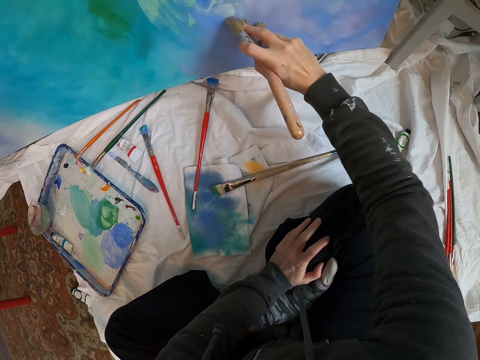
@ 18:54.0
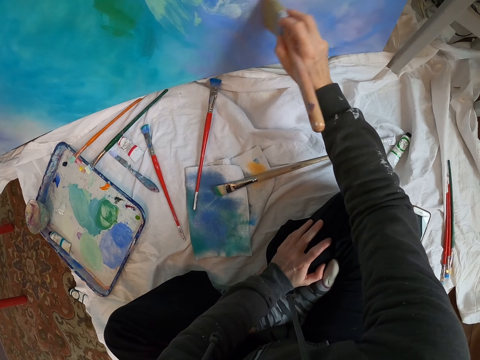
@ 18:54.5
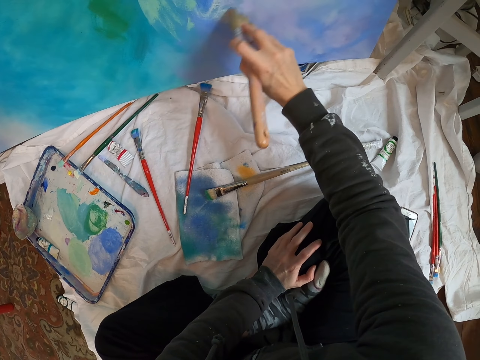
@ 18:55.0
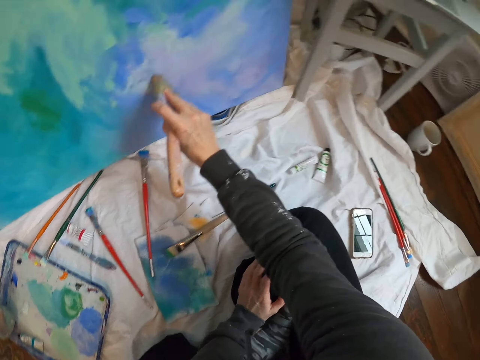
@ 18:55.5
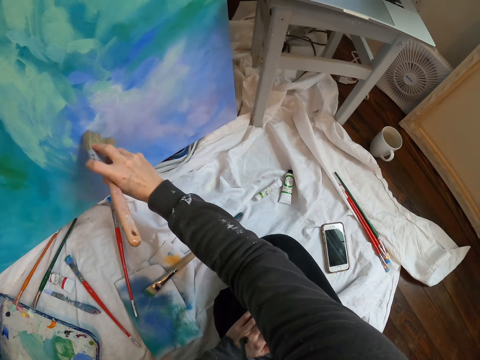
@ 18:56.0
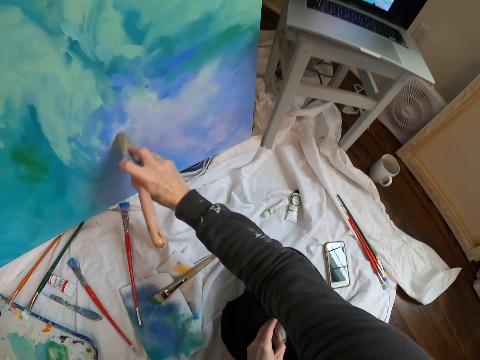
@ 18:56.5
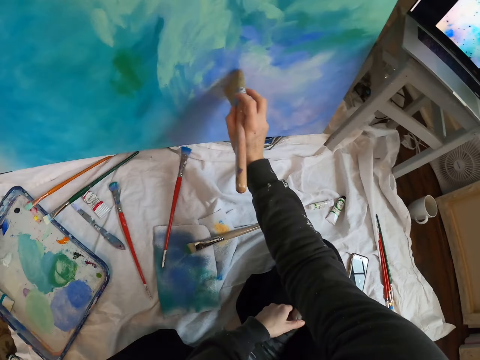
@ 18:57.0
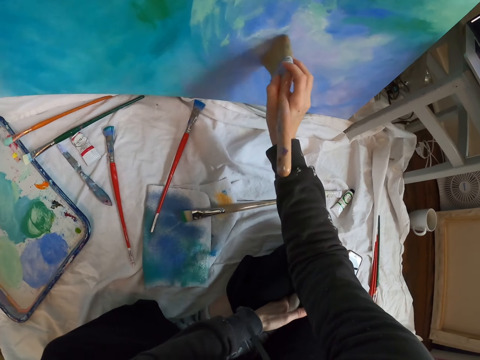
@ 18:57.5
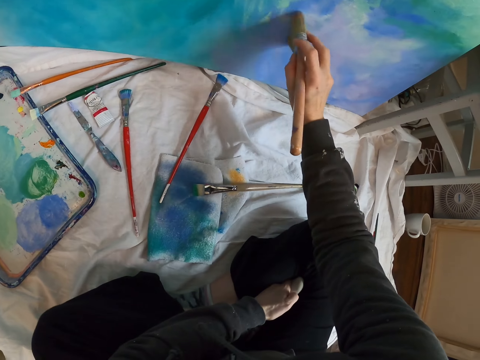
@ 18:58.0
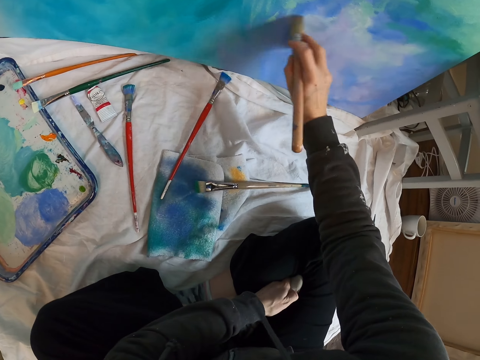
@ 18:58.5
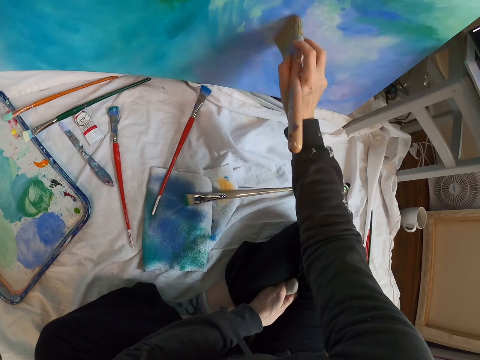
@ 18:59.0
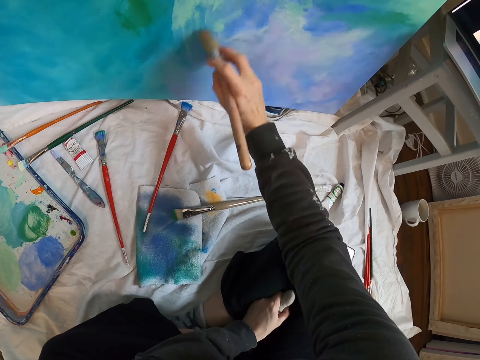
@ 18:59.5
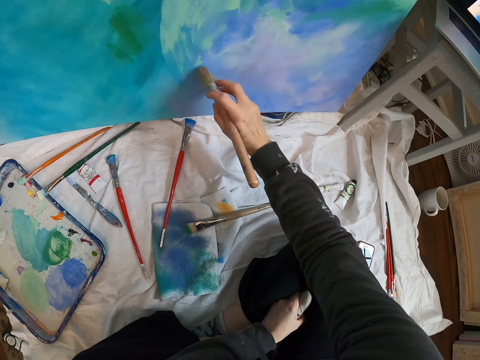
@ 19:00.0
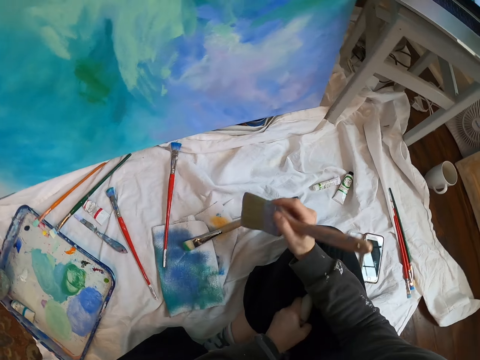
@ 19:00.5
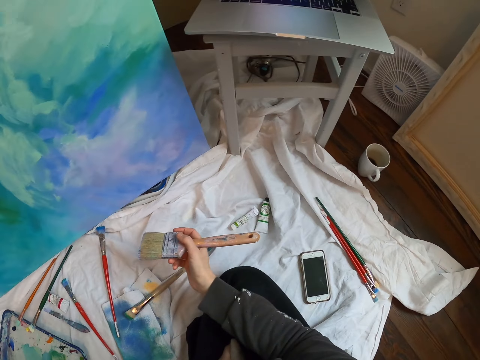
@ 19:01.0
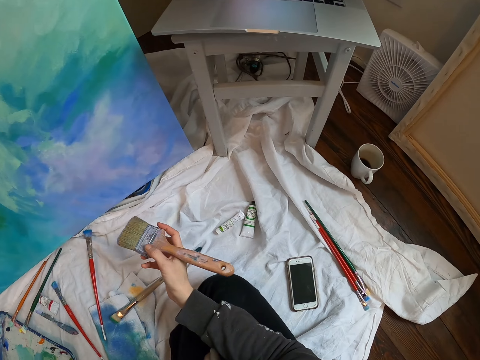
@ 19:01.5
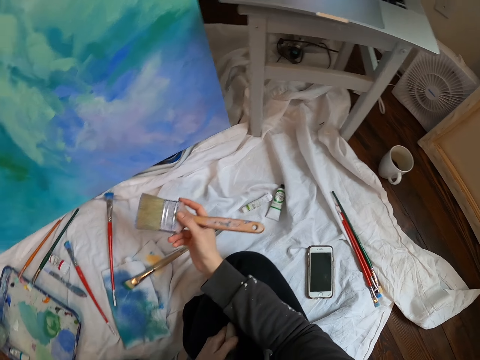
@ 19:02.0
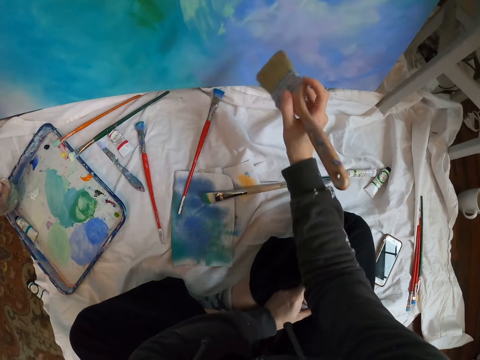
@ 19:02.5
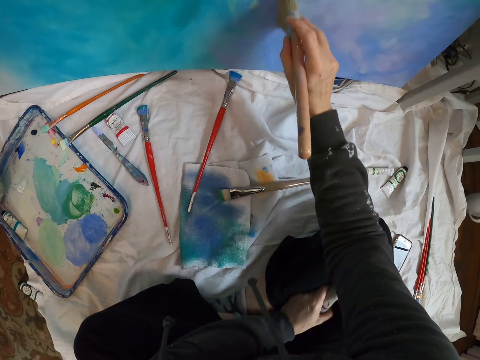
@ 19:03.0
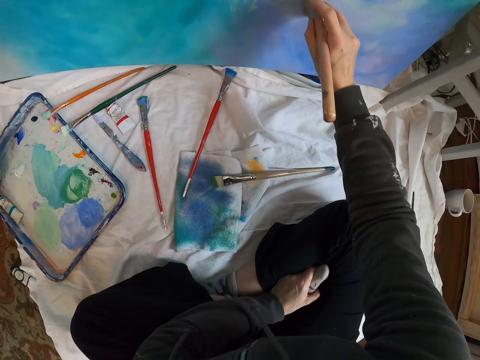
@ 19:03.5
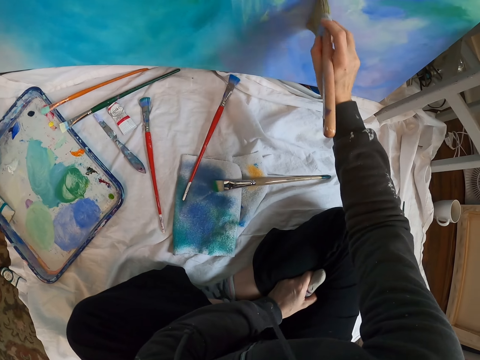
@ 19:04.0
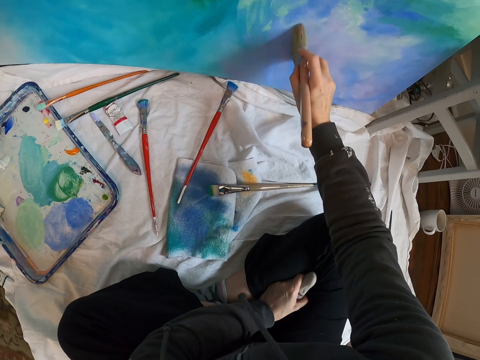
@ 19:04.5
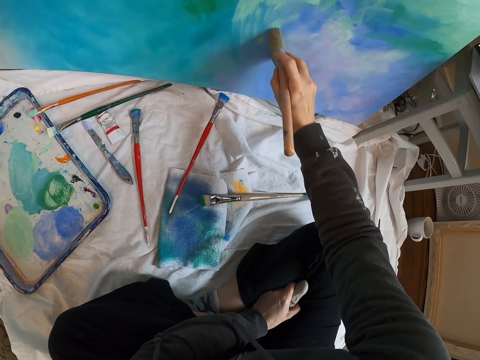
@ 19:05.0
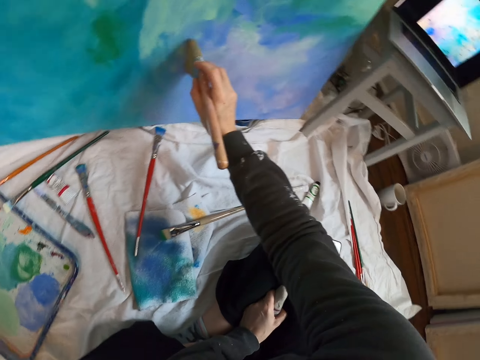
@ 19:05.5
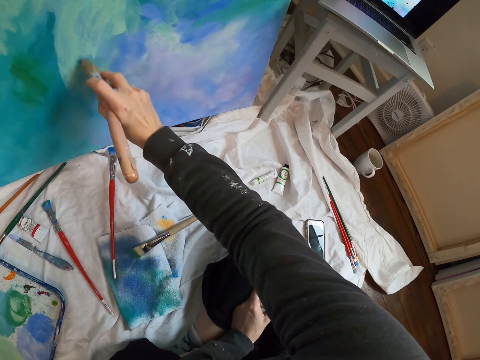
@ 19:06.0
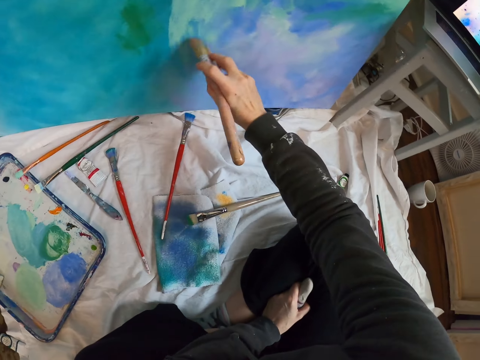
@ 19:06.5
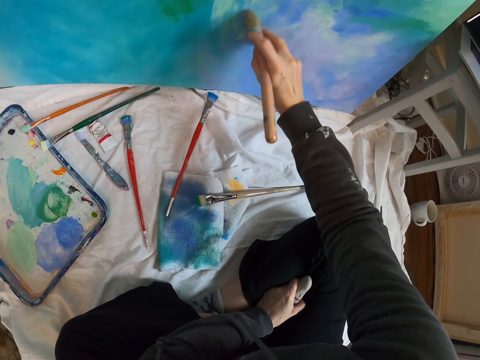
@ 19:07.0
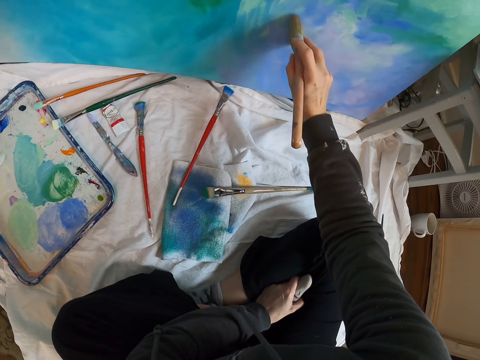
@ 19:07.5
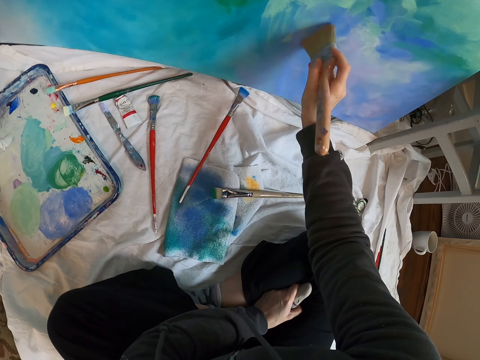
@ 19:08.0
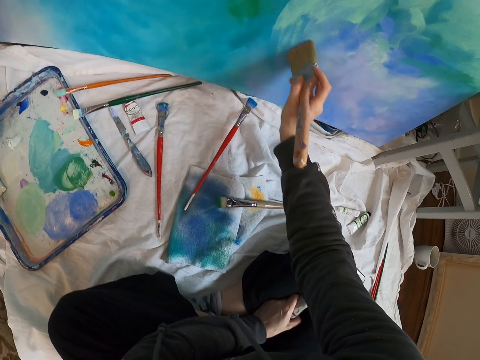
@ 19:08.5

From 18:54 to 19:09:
The camera wearer looks at the laptop. They paint the wall art with the paint brush. They look at the laptop. They paint the wall art with the paint brush and polish the paint on the art.

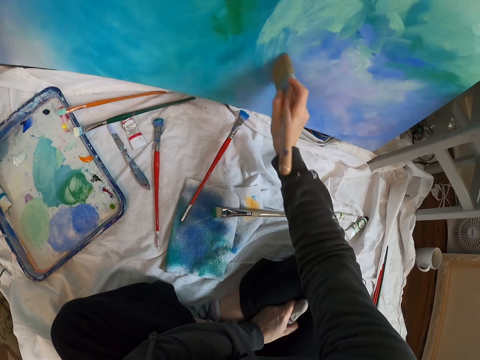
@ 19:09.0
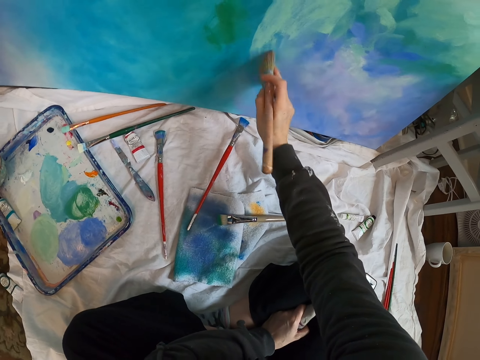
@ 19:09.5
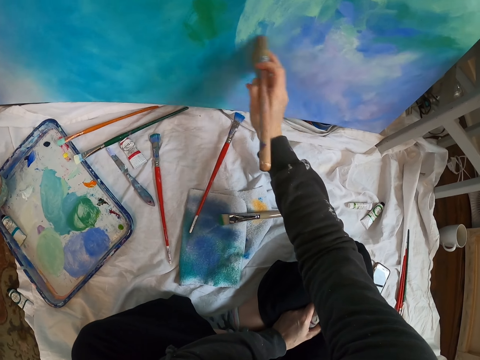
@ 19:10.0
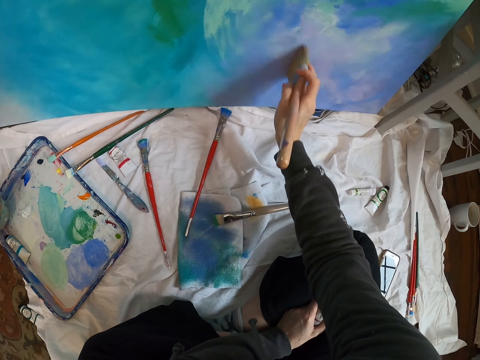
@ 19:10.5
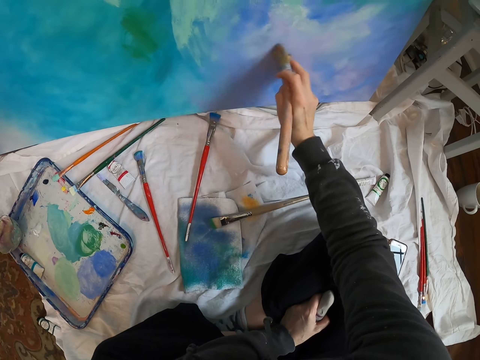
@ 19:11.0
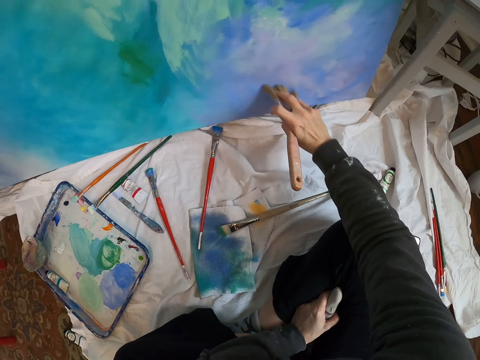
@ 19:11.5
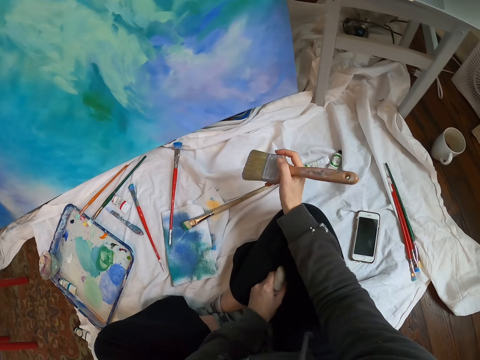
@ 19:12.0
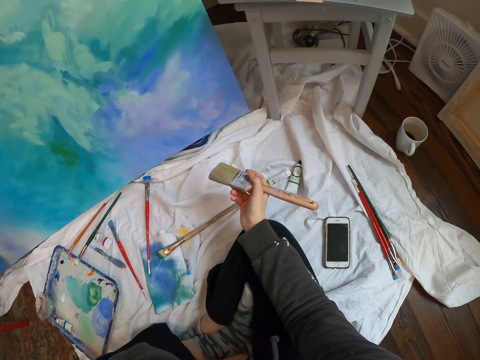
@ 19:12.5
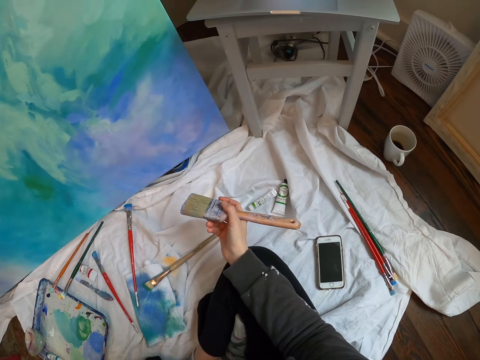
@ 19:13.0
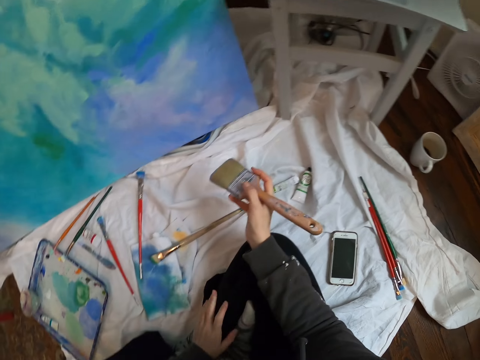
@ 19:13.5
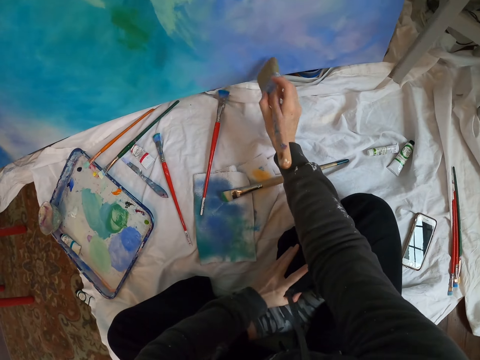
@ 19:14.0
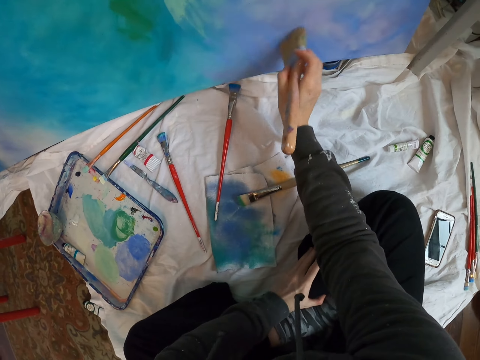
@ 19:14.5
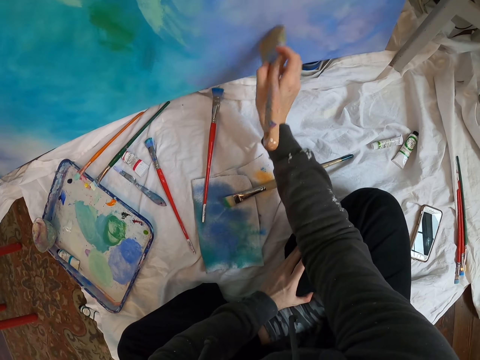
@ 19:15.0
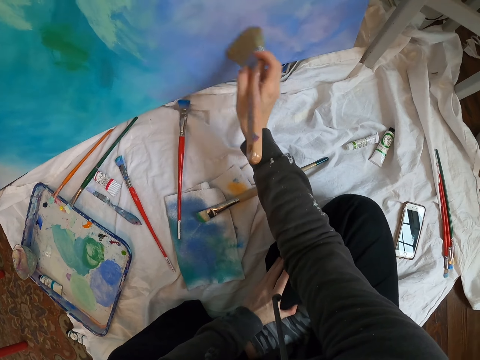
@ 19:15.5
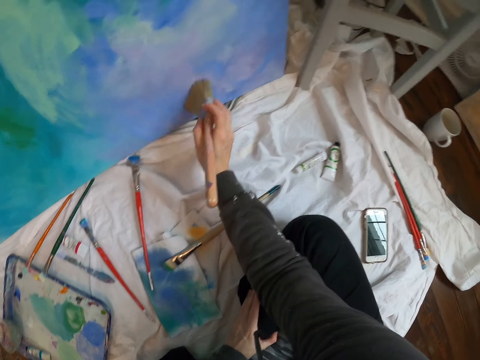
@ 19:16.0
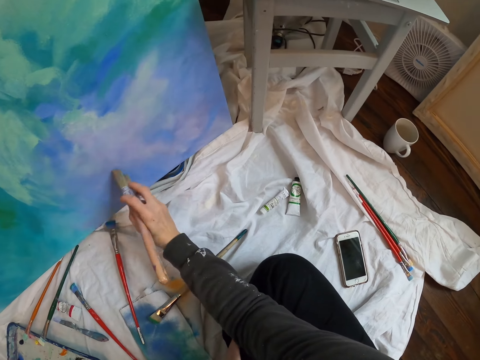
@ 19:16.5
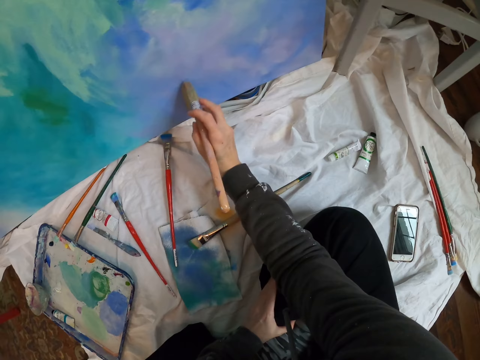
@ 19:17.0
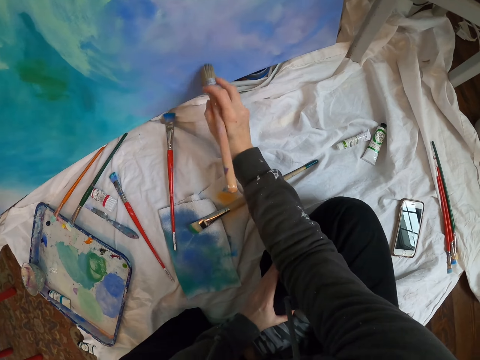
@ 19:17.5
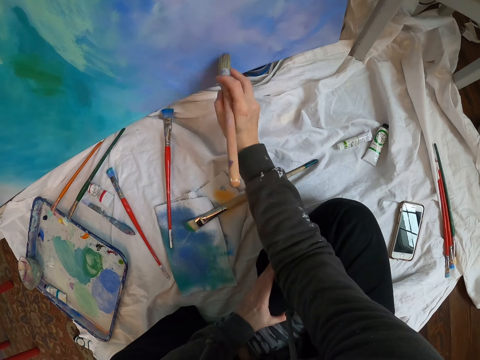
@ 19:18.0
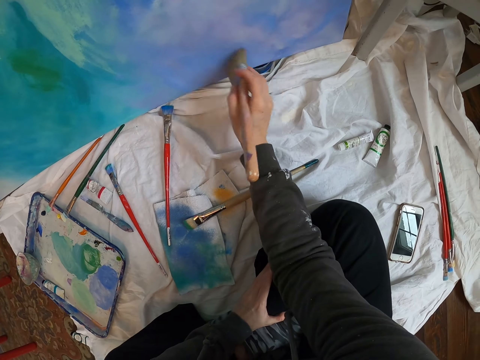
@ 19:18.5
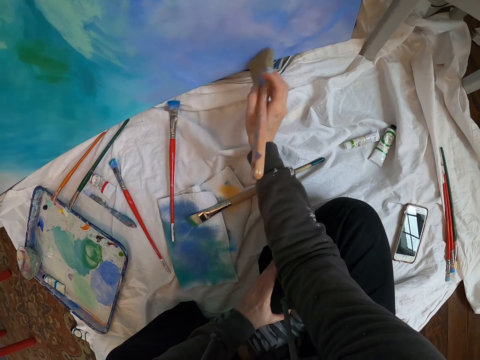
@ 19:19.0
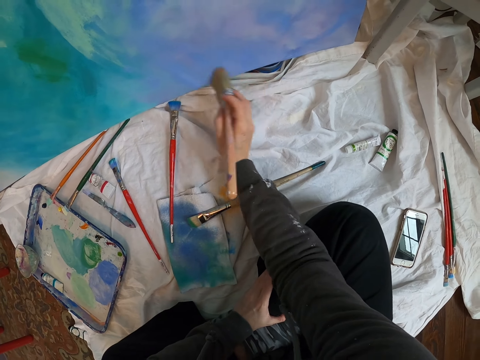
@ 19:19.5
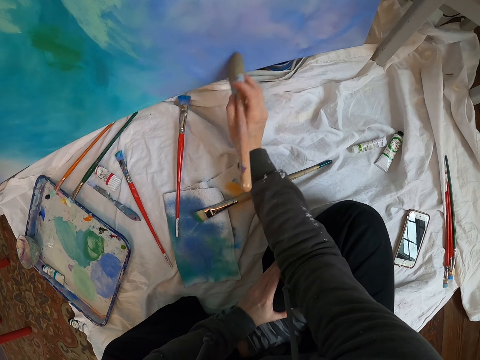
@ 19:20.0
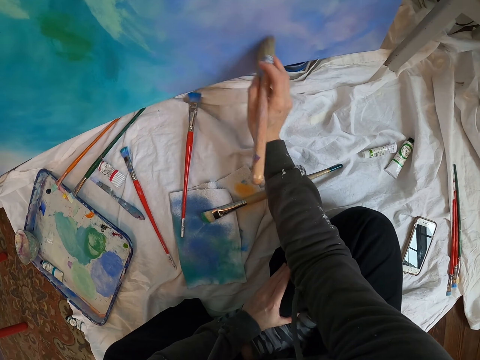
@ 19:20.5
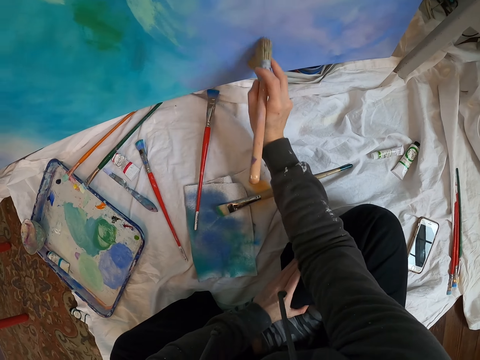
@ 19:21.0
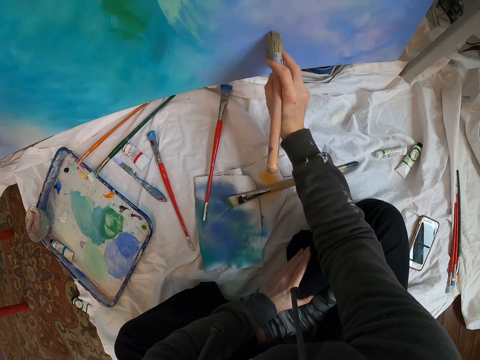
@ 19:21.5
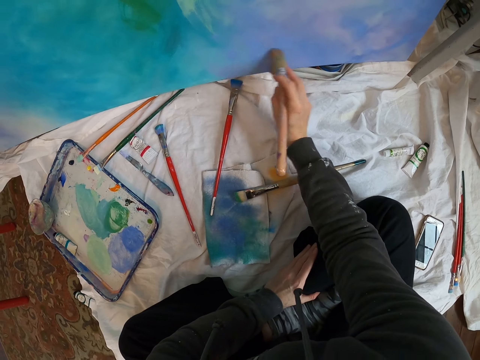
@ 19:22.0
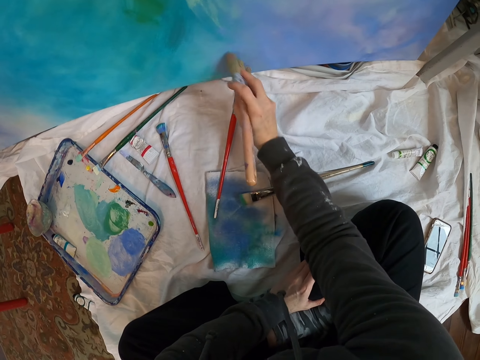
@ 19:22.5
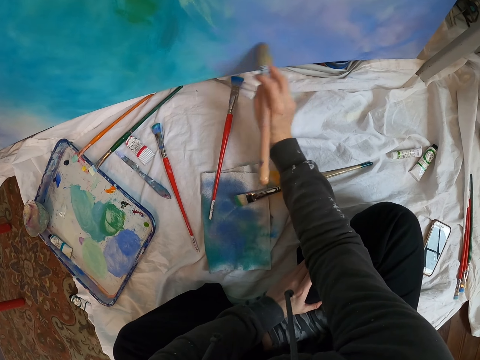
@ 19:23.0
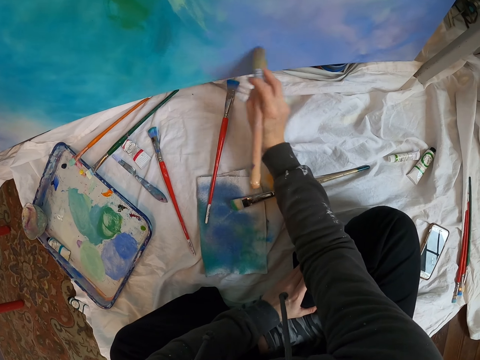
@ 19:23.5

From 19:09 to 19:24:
The camera wearer looks at the laptop. They touch their face. They paint the wall art with a paint brush. They polish the paint on the art.
